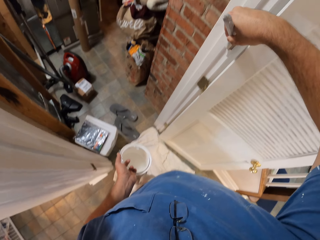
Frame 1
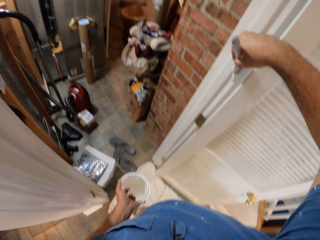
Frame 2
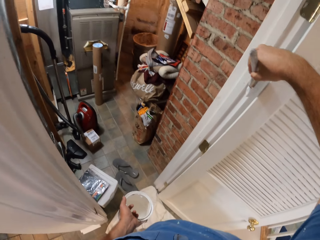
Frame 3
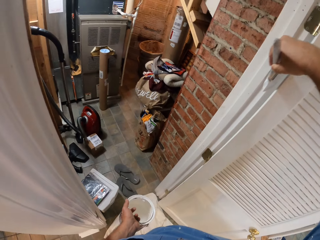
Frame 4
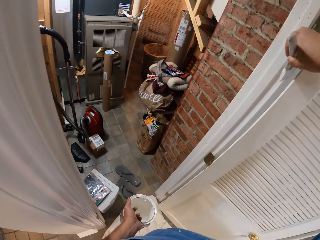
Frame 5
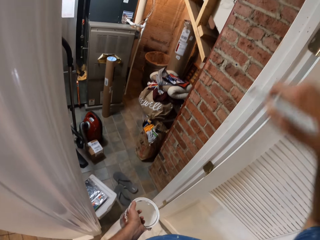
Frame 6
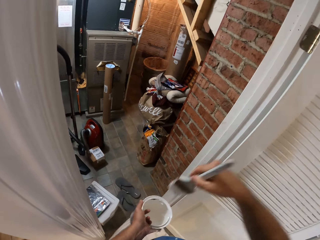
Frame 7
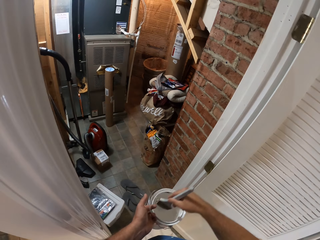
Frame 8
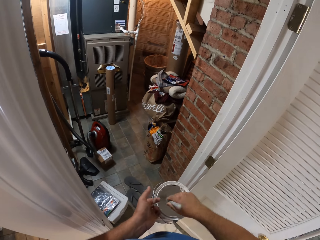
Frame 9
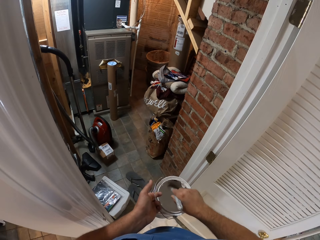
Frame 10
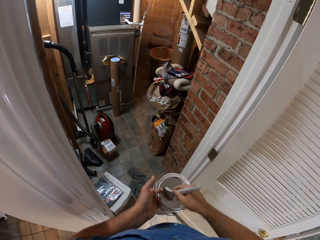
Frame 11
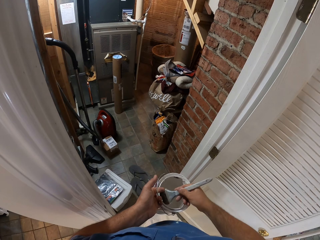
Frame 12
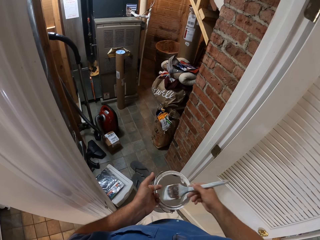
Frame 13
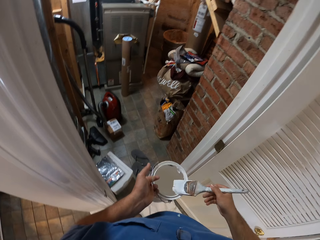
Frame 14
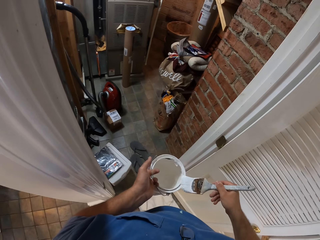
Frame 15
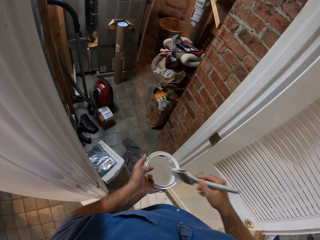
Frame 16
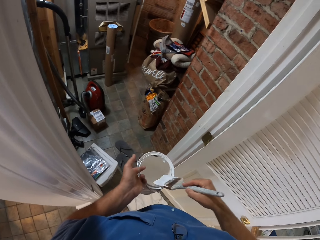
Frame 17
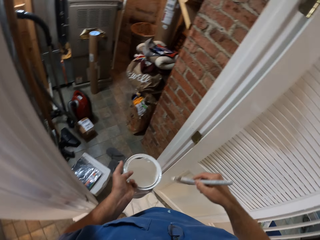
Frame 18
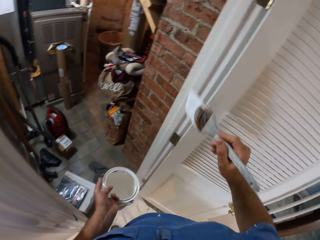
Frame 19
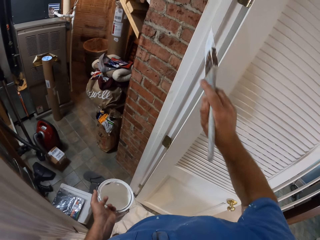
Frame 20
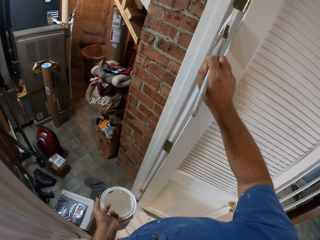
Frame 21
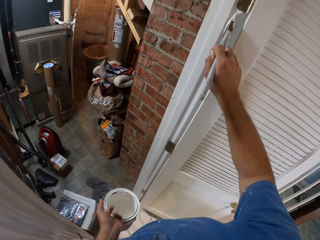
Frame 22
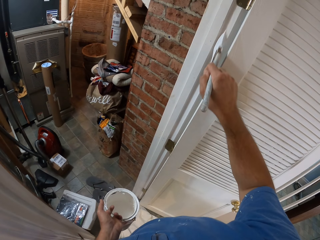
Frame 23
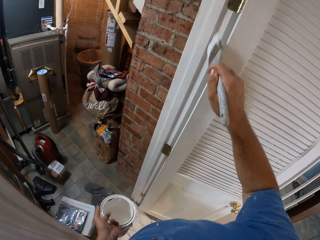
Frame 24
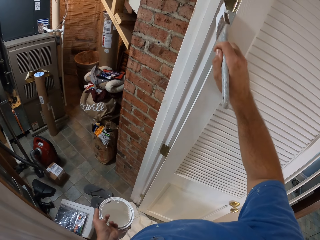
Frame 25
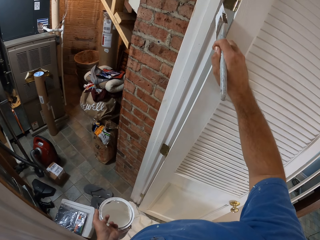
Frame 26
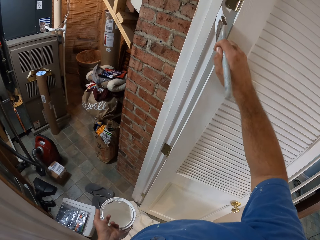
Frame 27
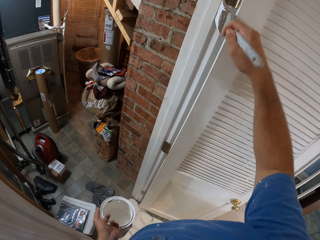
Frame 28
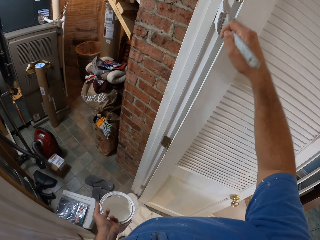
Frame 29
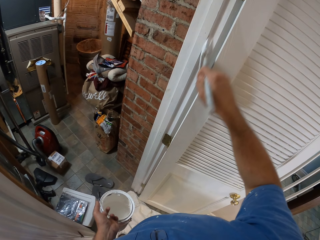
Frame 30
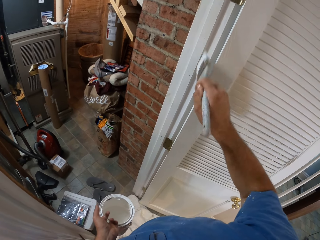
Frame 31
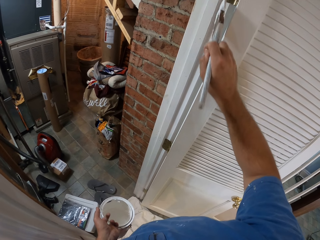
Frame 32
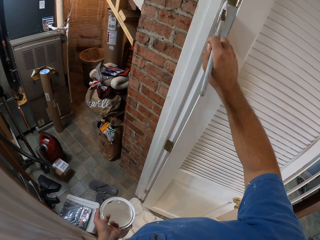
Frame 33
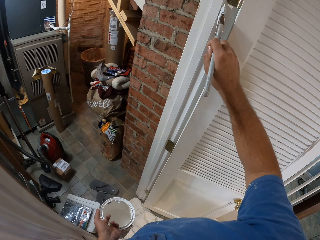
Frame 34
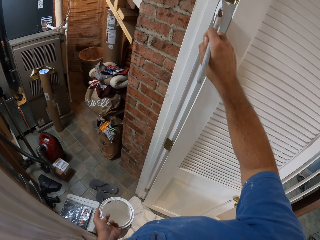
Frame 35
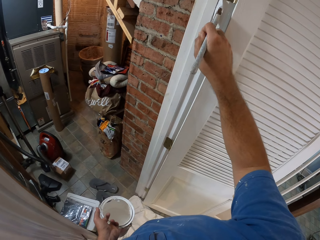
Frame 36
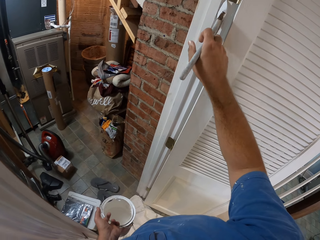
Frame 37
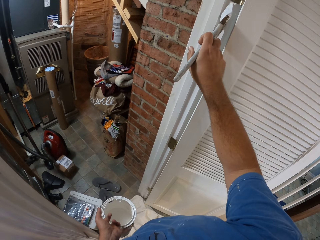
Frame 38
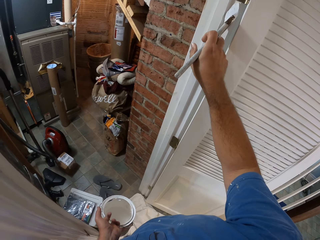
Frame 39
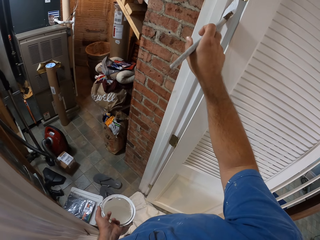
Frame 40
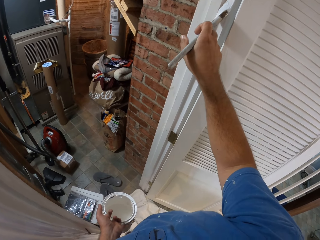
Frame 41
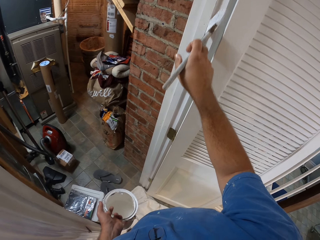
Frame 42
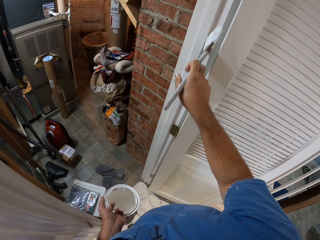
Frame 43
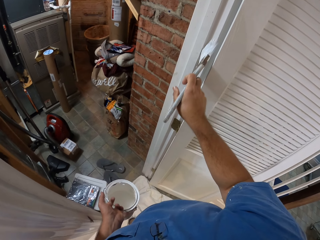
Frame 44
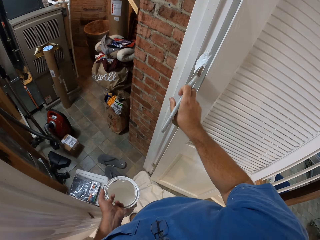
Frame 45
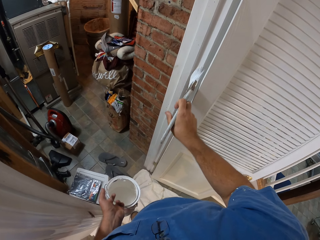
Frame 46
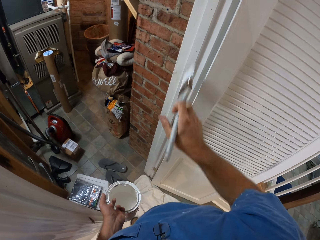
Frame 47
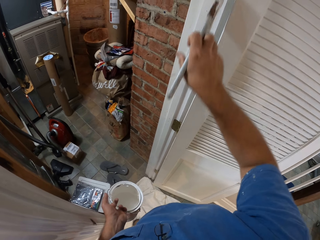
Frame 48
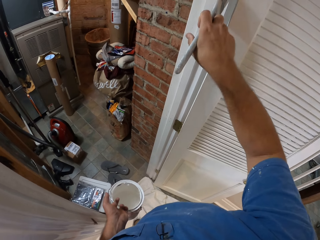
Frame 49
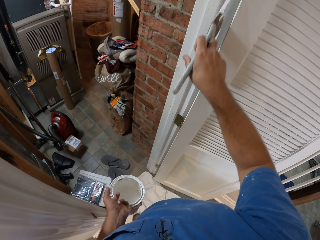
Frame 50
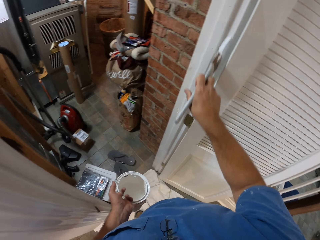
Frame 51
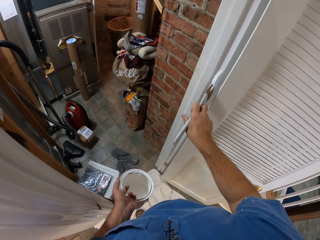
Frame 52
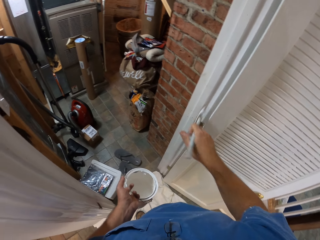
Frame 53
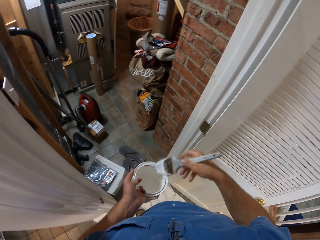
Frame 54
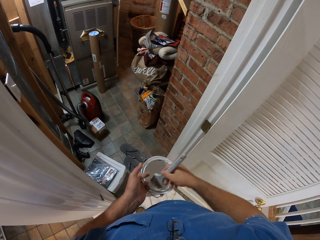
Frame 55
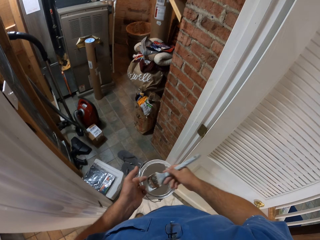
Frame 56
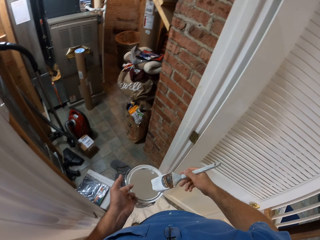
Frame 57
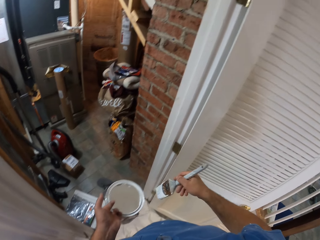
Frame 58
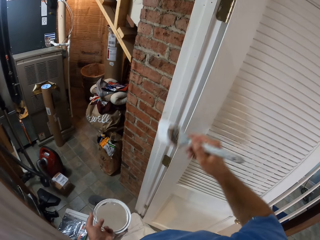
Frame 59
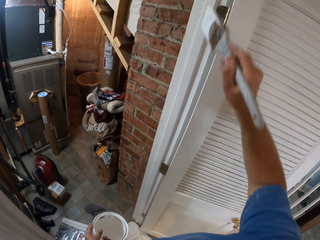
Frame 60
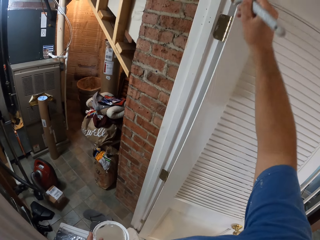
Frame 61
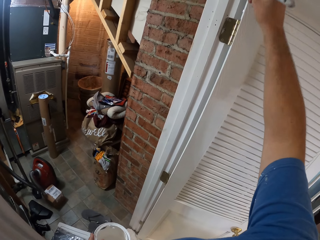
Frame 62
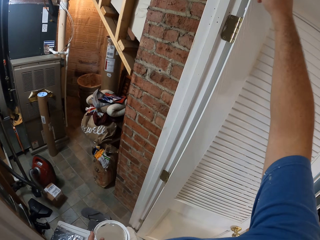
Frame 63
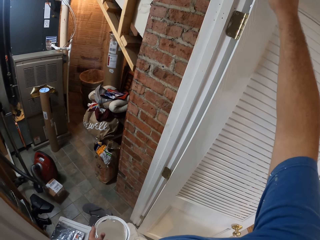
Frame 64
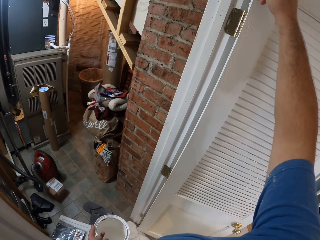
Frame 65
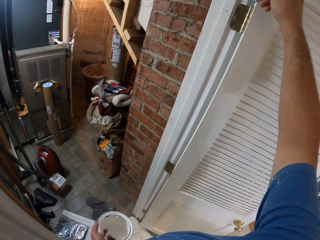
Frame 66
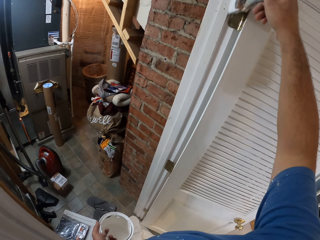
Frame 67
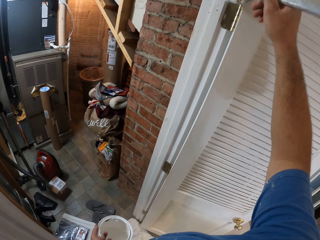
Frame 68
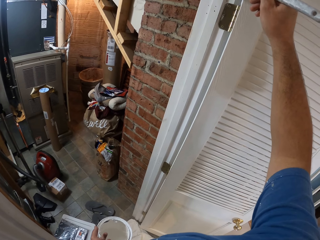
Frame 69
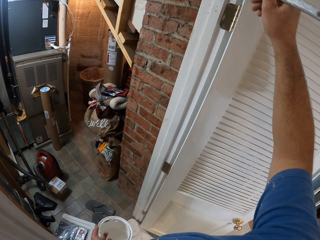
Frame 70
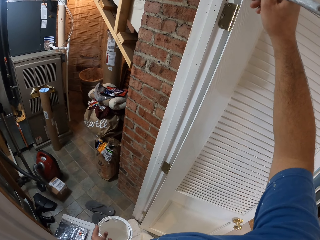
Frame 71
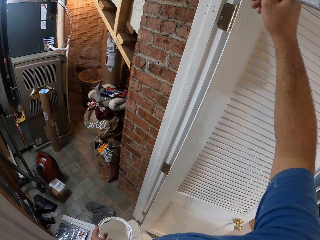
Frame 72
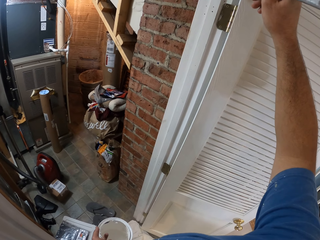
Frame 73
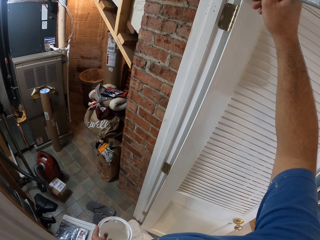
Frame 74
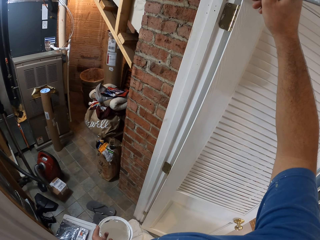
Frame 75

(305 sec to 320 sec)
The camera wearer dips the paint brush in the bucket of paint. They rub the brush on the paint can. They paint the door frame with the paint brush. They dip the paint brush in the bucket of paint. They paint the door frame with the paint brush.

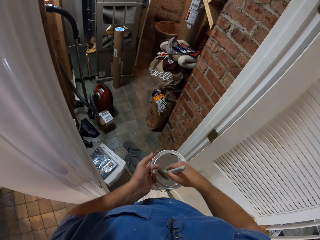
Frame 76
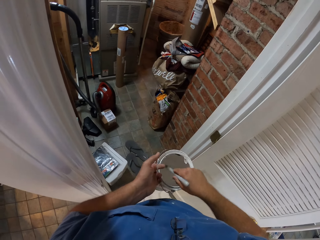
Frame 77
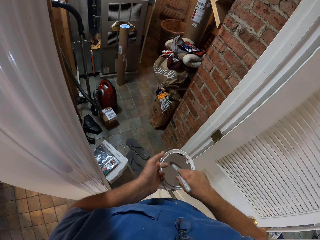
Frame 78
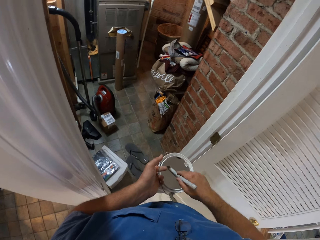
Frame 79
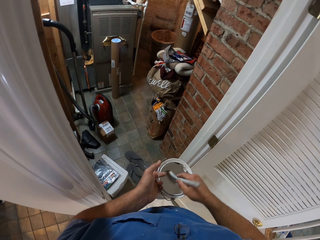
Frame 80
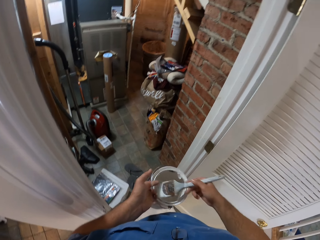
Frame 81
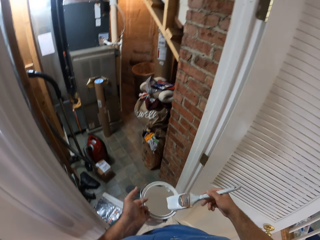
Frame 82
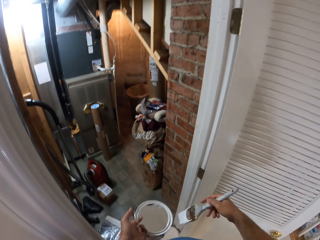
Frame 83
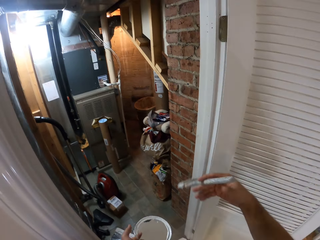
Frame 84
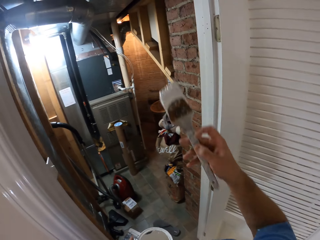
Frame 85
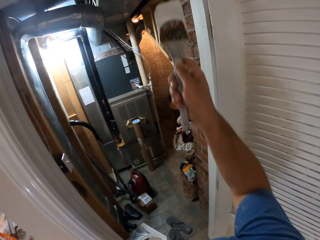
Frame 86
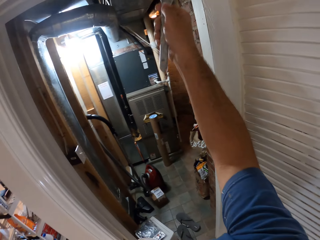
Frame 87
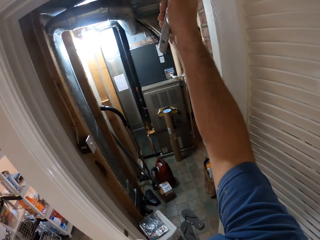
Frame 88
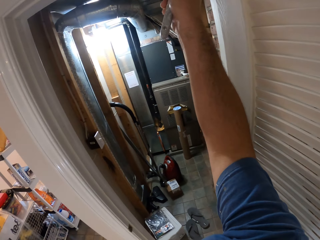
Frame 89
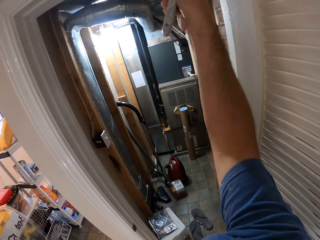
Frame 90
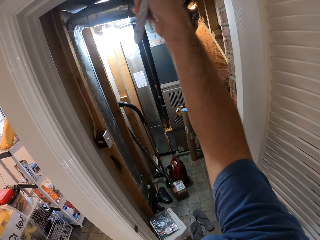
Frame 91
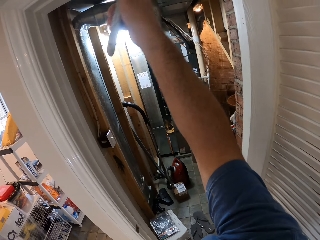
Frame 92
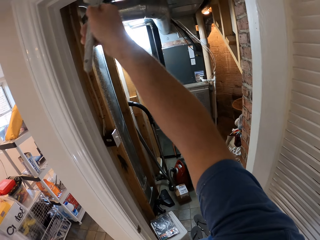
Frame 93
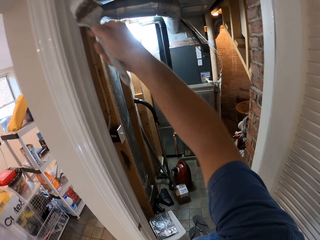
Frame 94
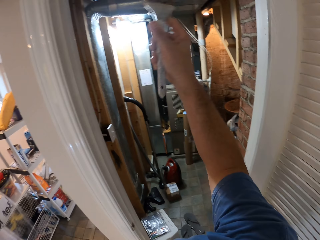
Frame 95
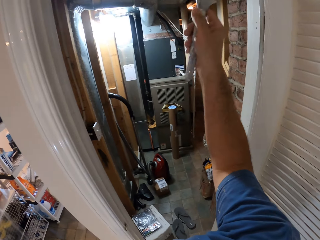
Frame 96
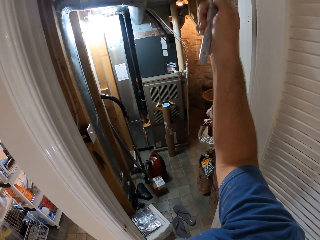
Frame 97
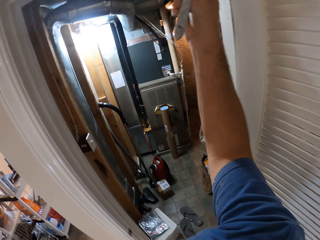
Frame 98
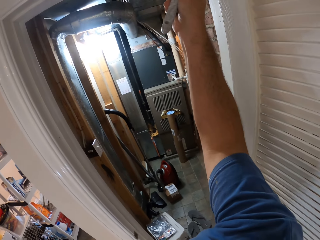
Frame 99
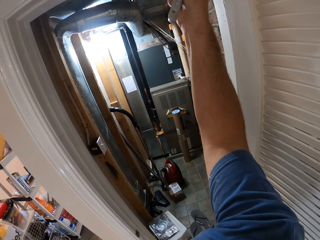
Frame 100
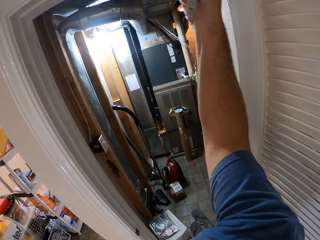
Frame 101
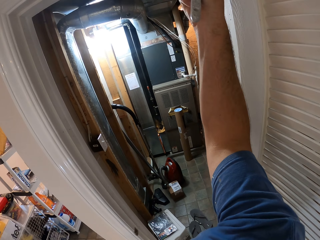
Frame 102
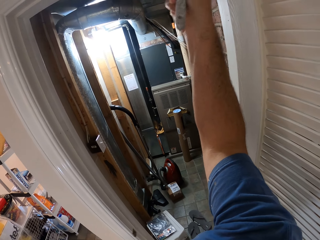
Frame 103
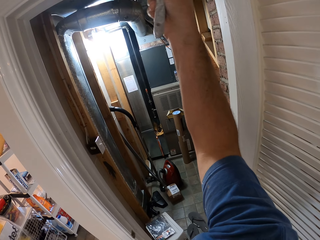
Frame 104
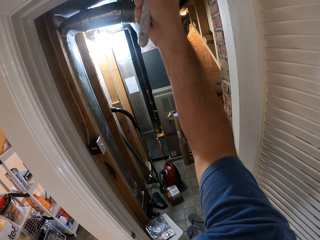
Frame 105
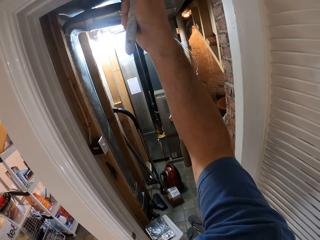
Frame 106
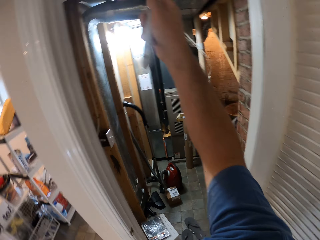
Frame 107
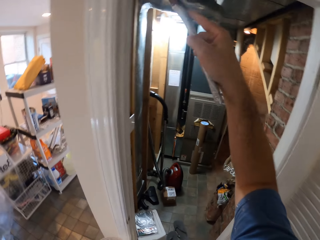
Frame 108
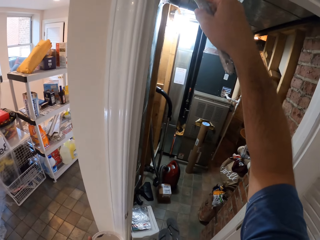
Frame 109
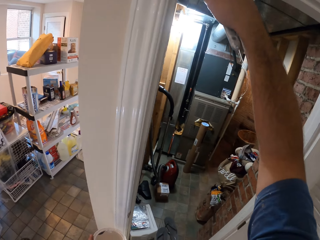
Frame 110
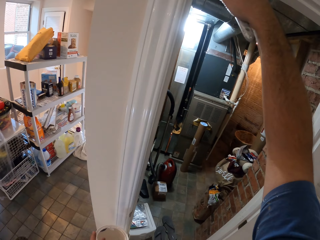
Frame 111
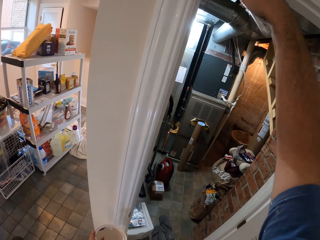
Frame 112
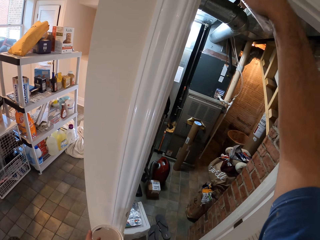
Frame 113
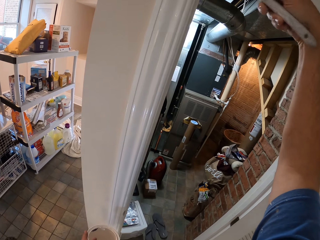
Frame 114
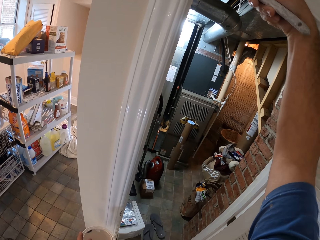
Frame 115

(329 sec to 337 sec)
The camera wearer dips the paint brush in the bucket of paint. They paint the door frame with the paint brush.
